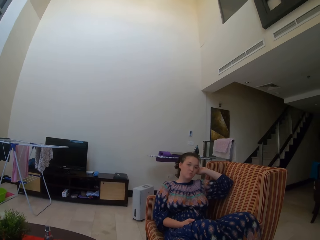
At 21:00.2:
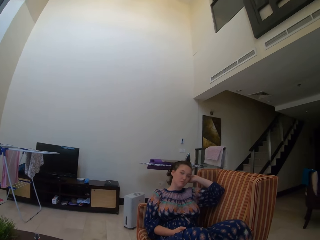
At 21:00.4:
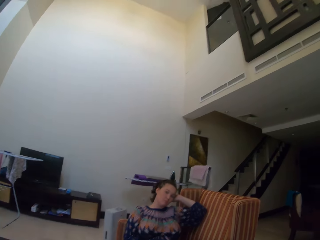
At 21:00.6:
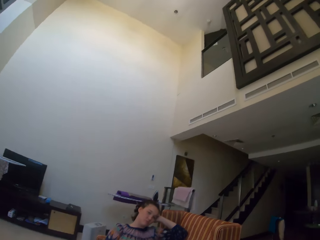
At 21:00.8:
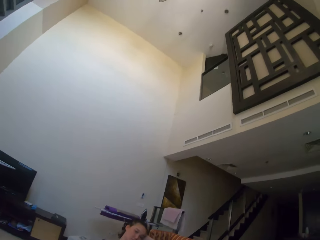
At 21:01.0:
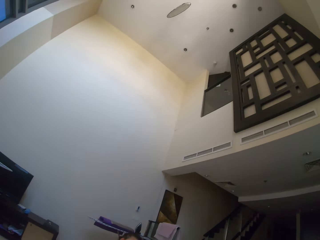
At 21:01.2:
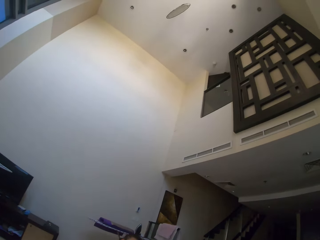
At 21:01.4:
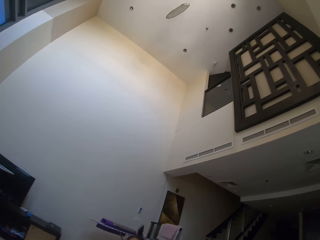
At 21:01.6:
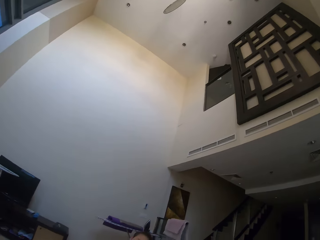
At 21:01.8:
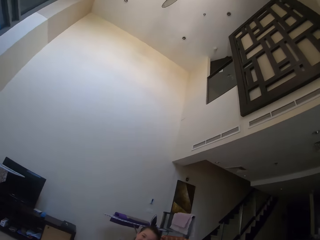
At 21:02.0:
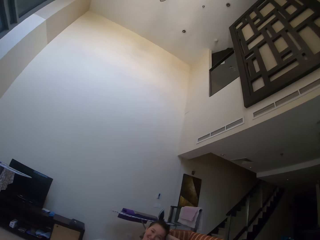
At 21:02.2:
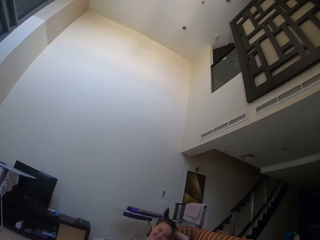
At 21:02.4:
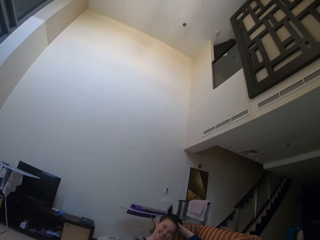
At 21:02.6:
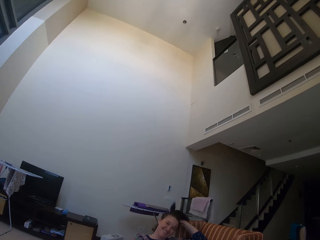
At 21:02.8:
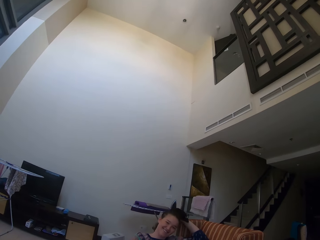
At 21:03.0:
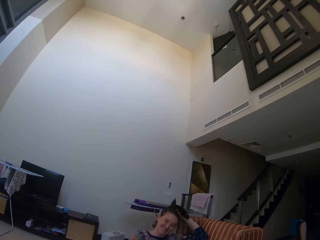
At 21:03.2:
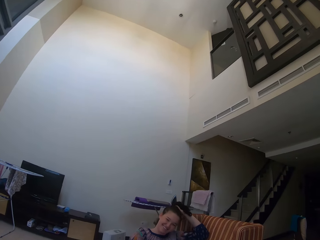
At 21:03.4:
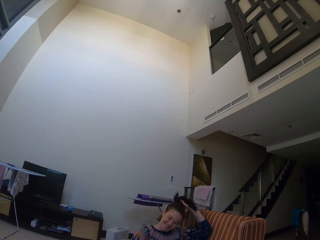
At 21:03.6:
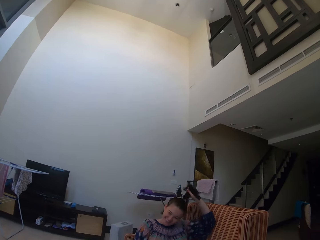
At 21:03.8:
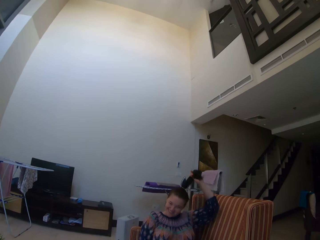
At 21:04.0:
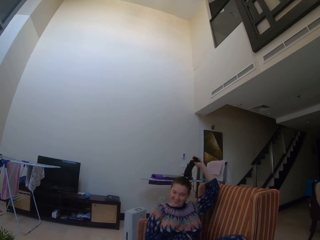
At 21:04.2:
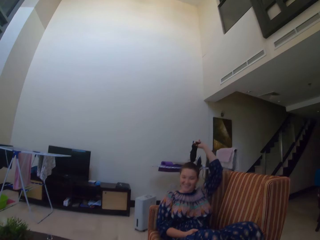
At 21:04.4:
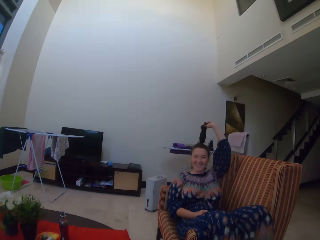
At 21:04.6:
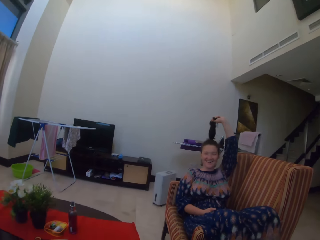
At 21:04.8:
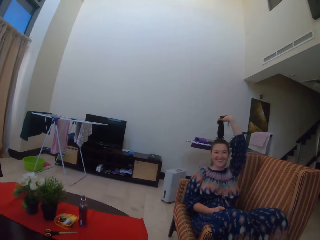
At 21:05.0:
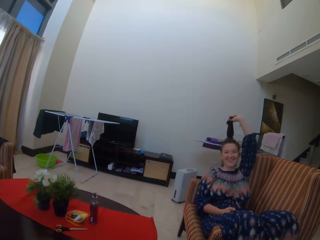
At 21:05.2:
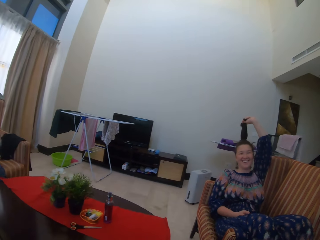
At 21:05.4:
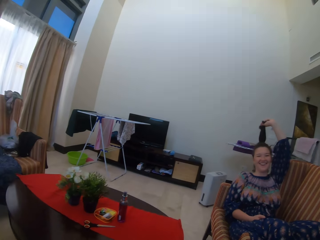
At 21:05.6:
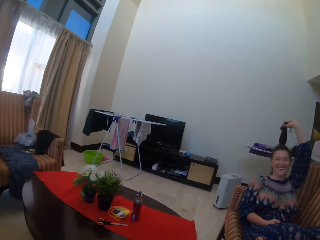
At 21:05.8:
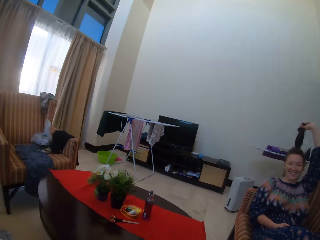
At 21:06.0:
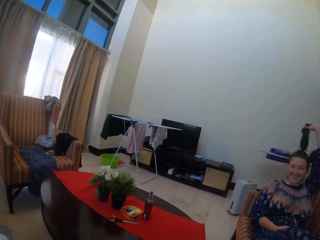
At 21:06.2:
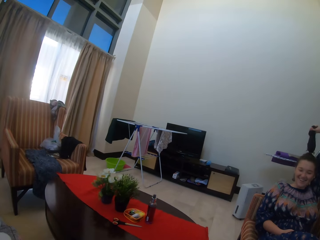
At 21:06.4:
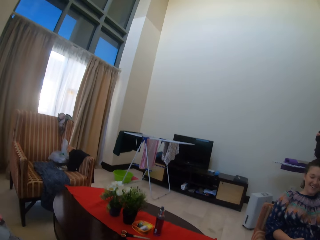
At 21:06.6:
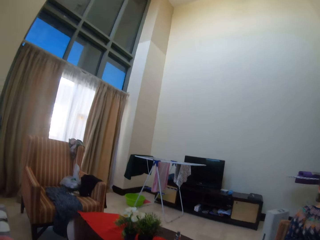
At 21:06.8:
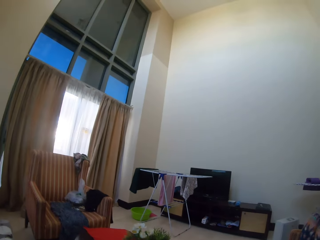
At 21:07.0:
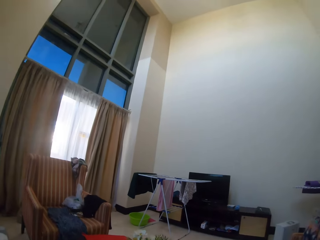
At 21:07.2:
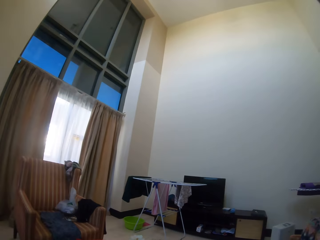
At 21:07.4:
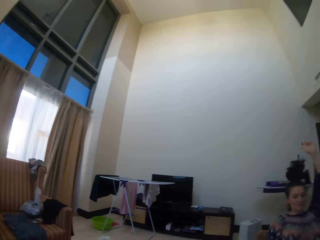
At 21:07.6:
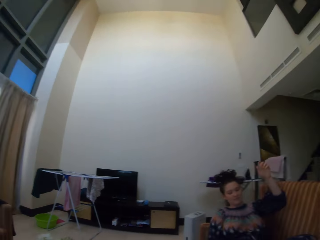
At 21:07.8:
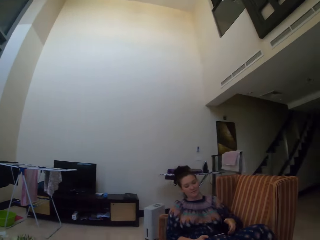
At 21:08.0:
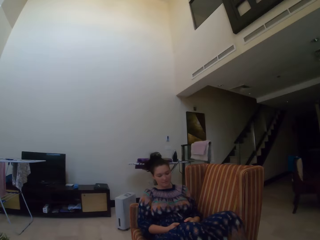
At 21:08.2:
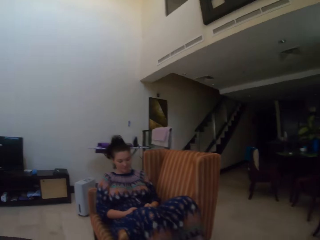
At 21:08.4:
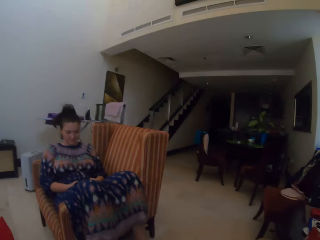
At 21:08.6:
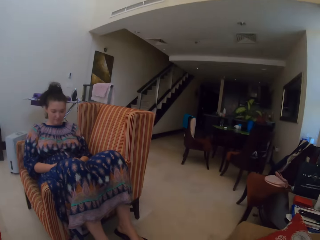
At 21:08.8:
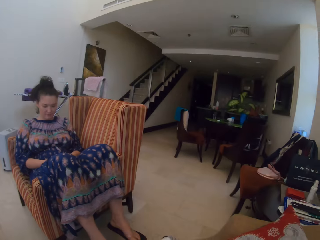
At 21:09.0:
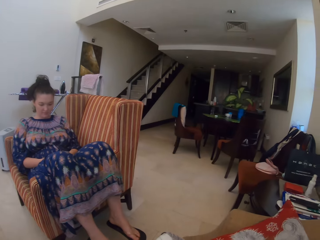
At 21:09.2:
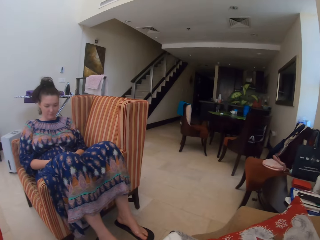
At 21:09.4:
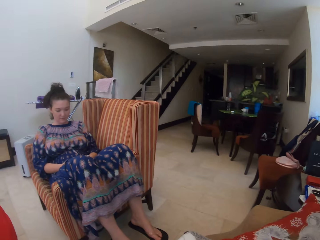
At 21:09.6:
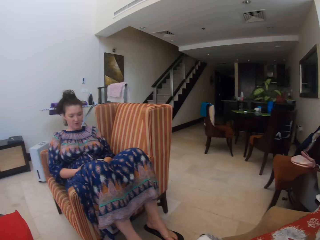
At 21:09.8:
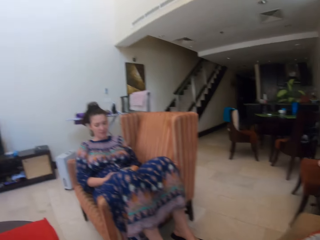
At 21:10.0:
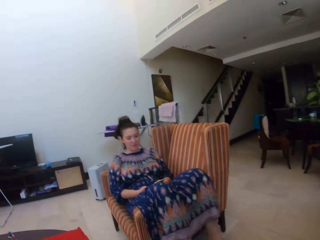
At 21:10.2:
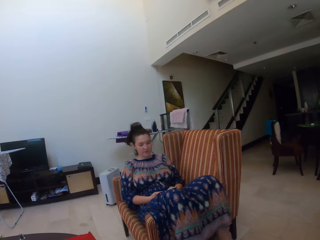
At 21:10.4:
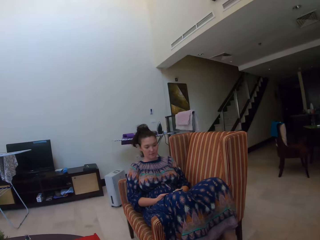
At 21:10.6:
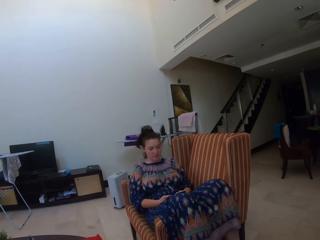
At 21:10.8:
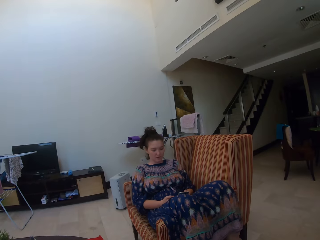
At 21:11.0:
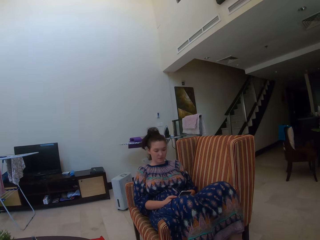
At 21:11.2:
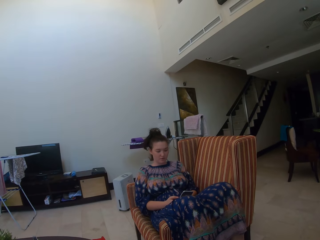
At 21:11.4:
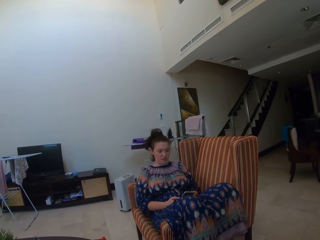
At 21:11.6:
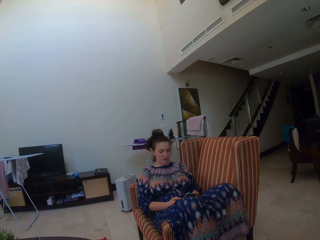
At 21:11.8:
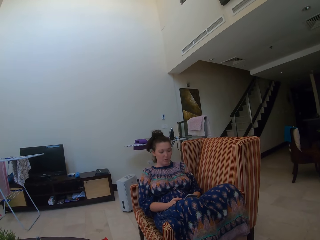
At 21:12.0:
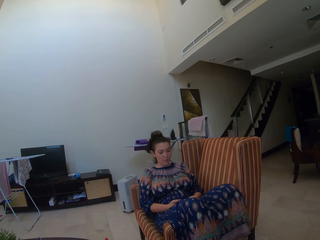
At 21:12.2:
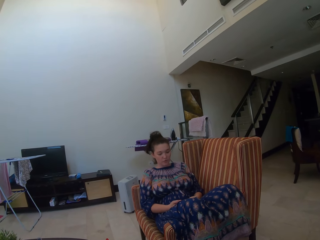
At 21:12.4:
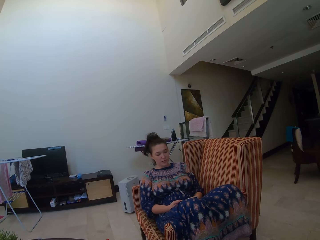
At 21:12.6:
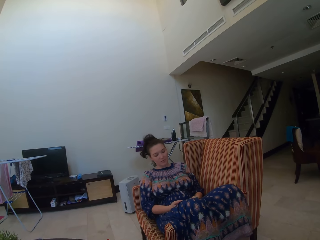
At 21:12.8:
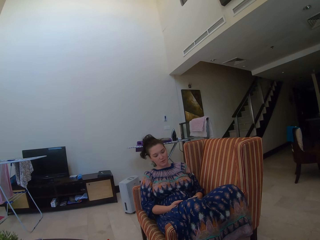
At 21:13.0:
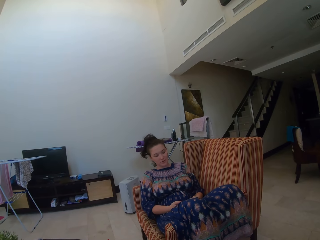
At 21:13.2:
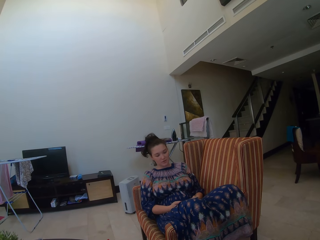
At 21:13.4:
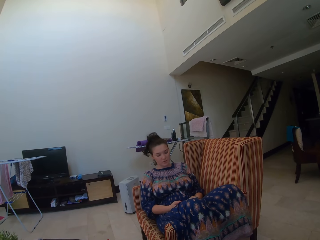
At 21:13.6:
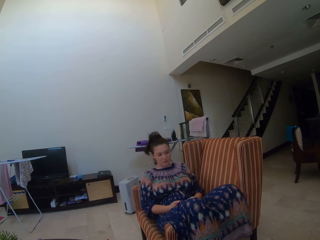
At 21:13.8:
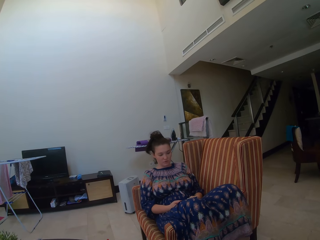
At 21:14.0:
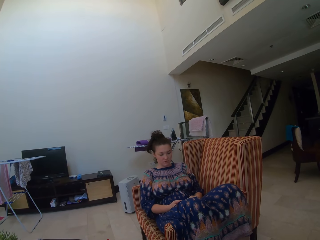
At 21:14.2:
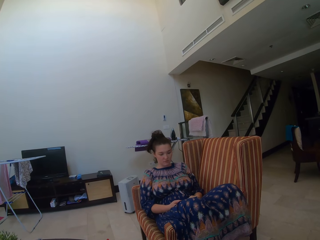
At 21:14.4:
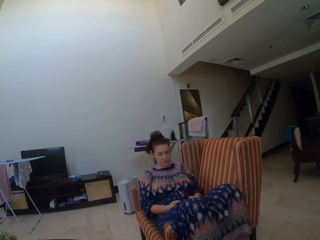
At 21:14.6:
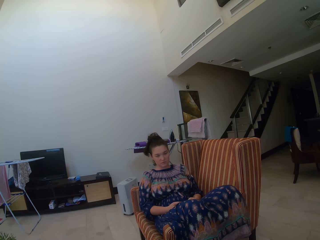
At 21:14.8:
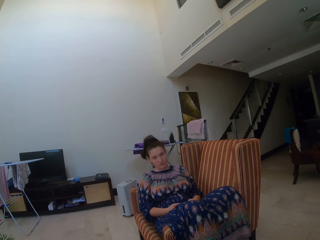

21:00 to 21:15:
The camera wearer stares at the ceiling. A lady pulls her hair with her left hand. The camera wearer looks around the room. The lady presses the phone in her hands. The lady holds the phone with both hands.

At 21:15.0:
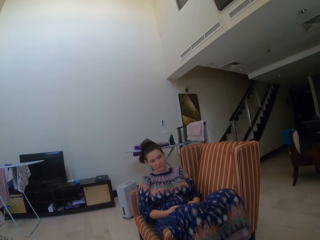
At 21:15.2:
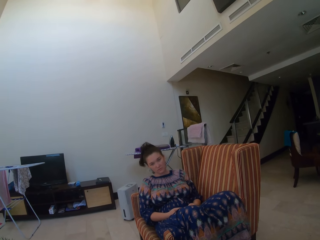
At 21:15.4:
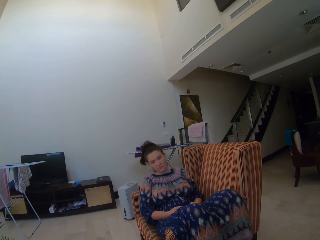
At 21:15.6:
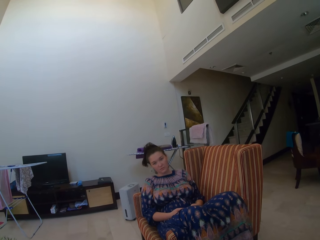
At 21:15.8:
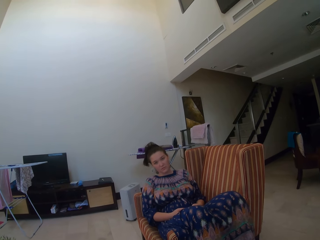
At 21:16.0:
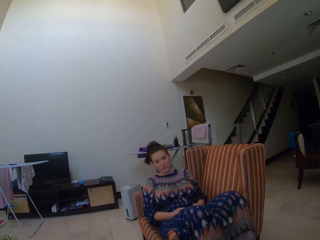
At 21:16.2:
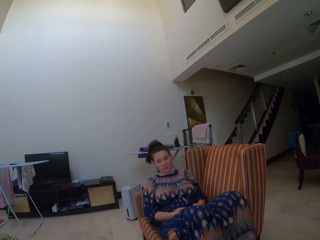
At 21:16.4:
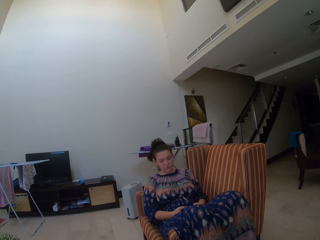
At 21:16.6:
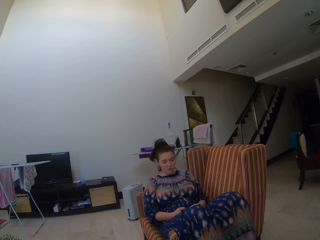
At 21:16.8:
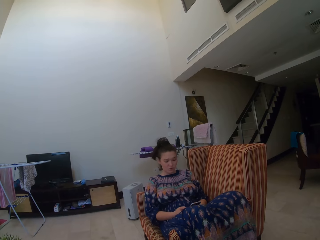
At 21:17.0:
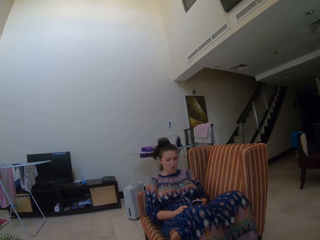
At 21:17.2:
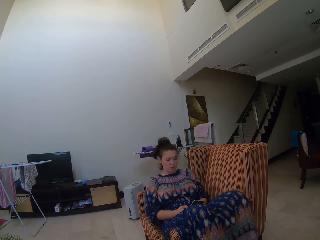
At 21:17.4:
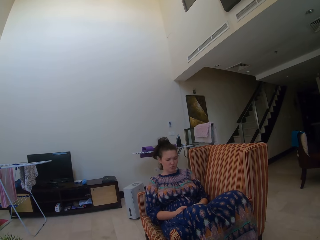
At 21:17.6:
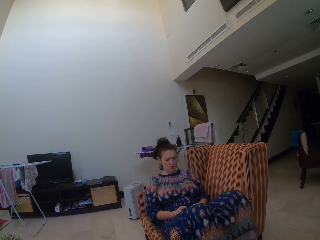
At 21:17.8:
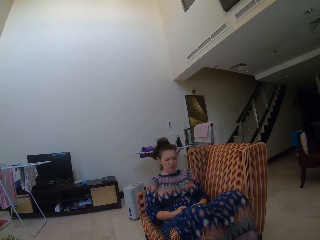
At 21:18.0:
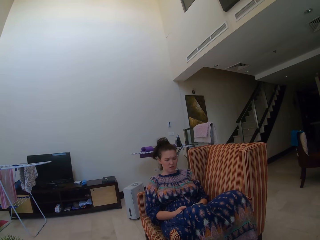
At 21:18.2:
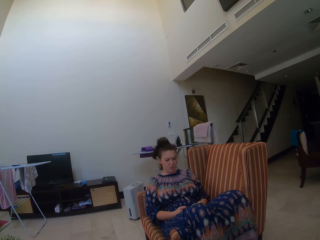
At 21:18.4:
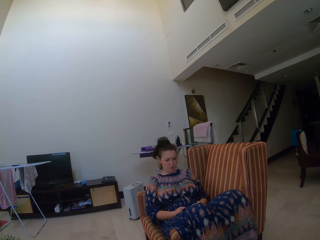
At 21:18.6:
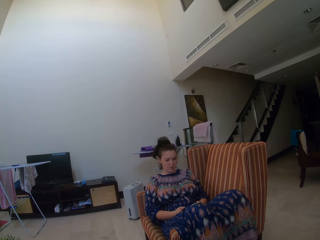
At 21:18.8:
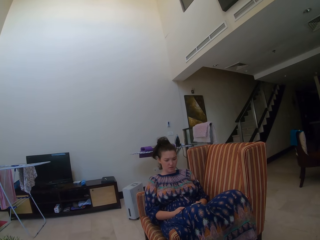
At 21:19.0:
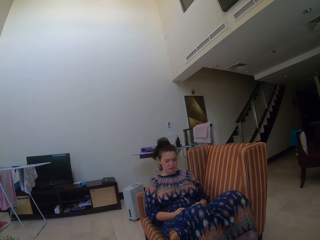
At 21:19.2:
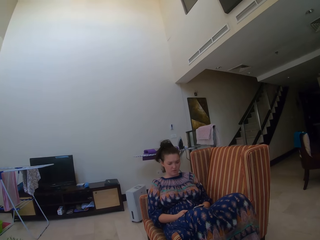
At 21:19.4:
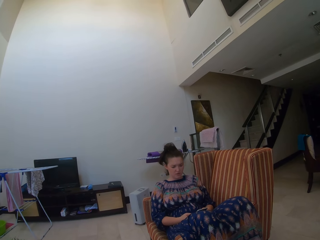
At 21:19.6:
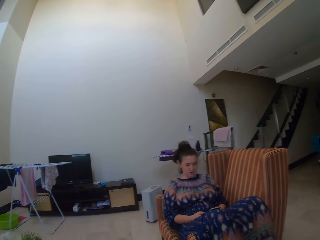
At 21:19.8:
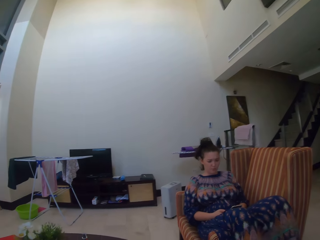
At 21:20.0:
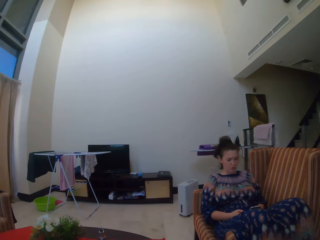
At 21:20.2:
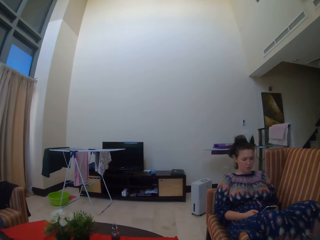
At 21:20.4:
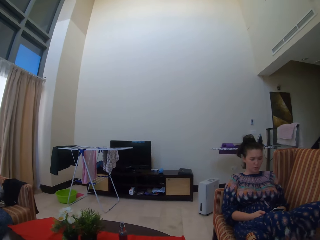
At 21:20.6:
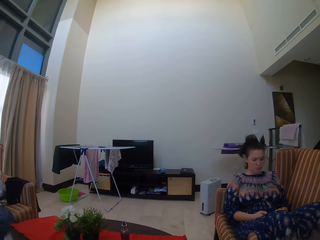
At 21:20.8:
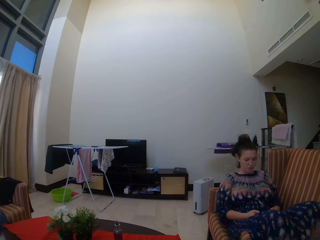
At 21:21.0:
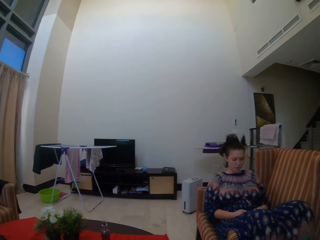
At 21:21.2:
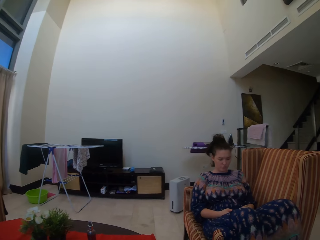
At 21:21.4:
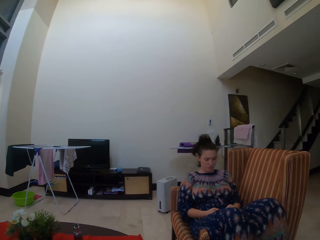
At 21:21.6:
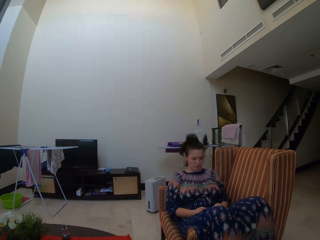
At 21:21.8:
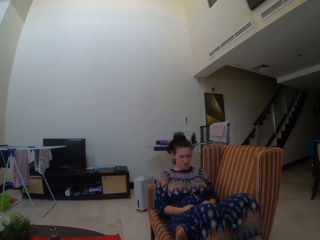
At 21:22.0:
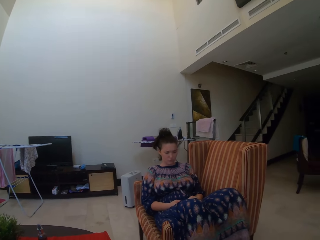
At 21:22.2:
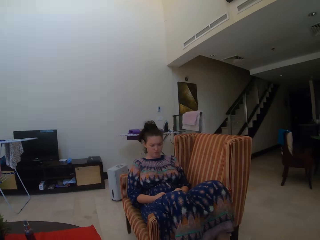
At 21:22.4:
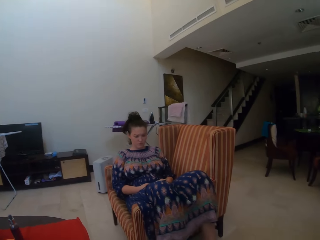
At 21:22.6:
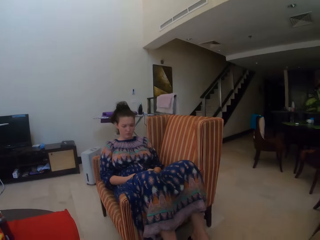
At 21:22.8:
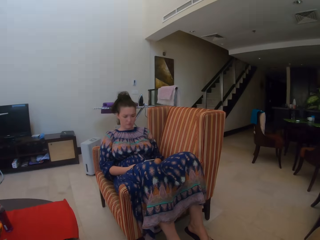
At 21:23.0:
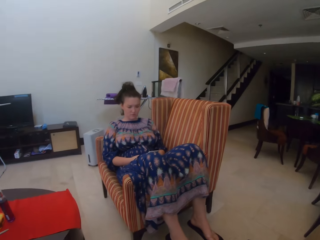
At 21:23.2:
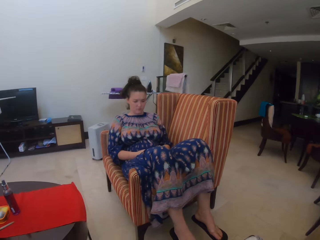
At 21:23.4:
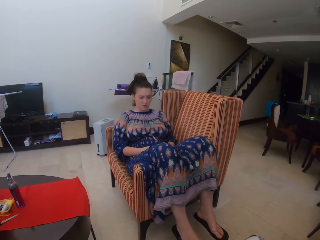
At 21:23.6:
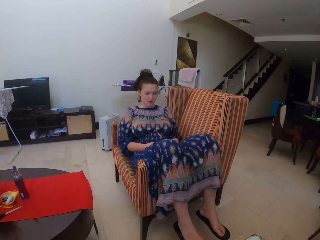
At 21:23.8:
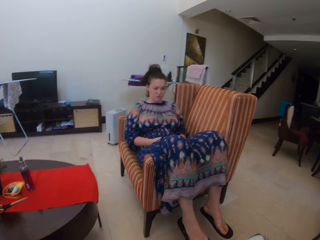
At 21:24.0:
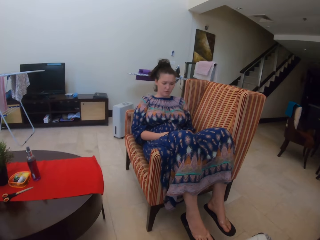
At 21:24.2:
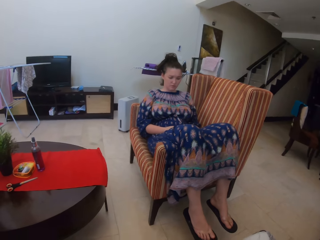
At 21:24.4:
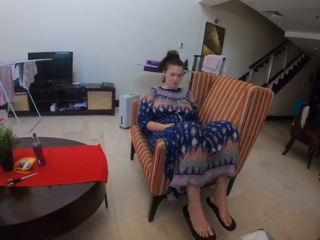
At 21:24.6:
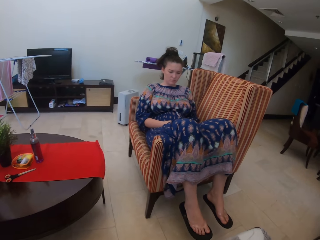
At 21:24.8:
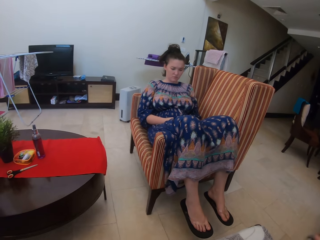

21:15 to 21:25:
The camera wearer looks around the room. A man swings her legs.
